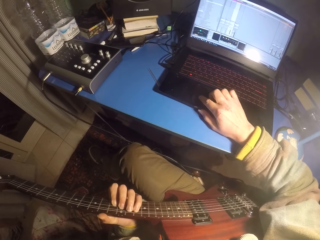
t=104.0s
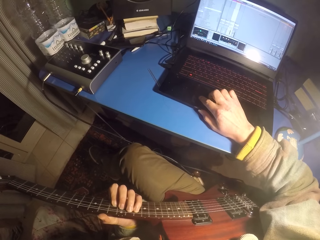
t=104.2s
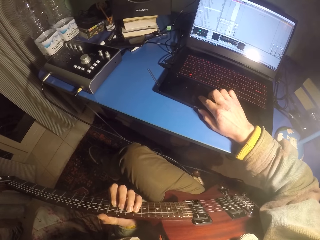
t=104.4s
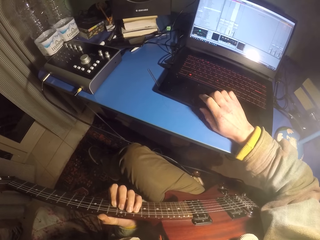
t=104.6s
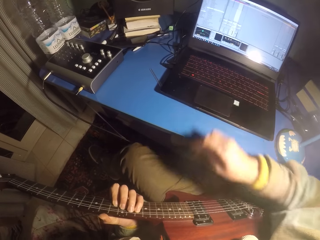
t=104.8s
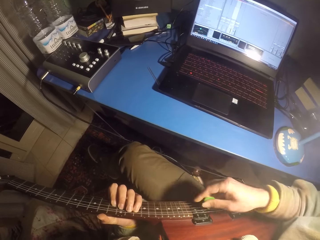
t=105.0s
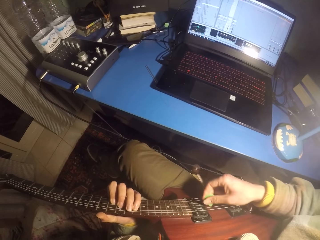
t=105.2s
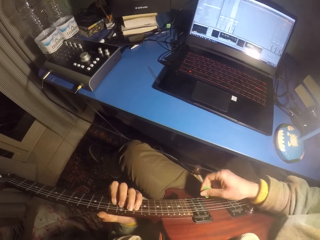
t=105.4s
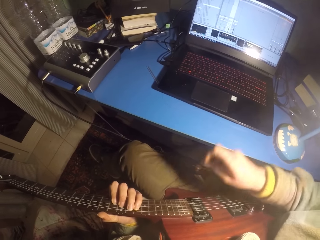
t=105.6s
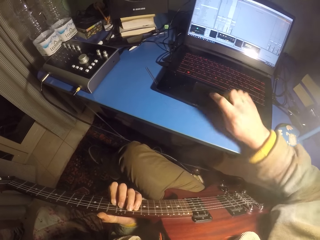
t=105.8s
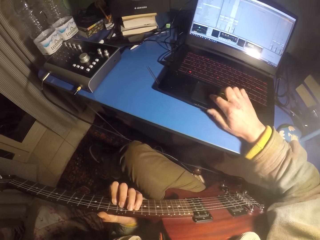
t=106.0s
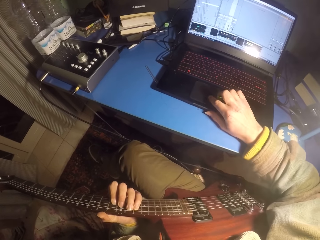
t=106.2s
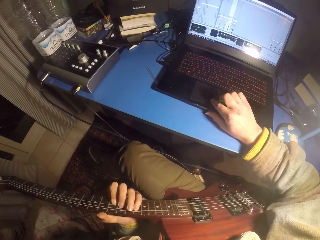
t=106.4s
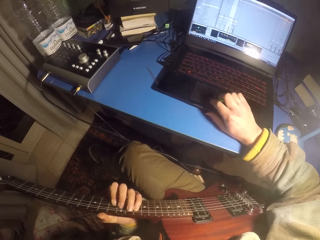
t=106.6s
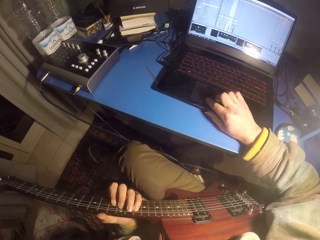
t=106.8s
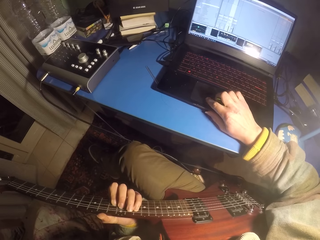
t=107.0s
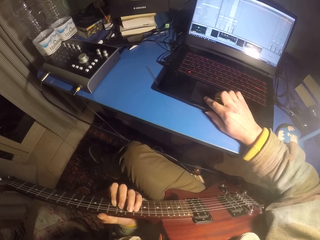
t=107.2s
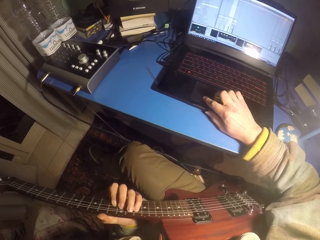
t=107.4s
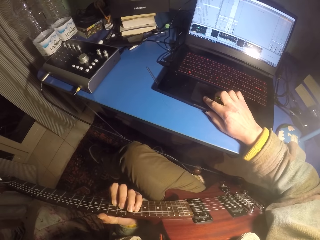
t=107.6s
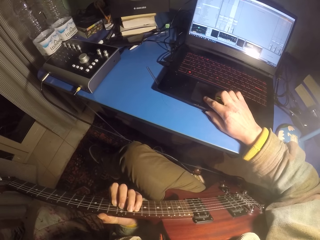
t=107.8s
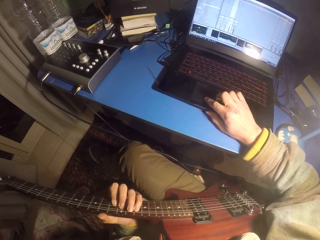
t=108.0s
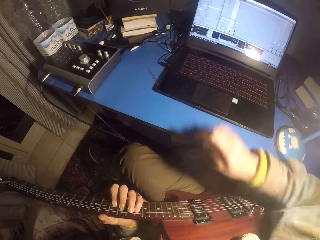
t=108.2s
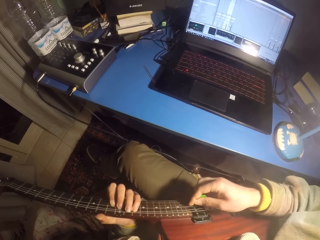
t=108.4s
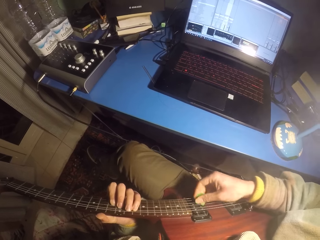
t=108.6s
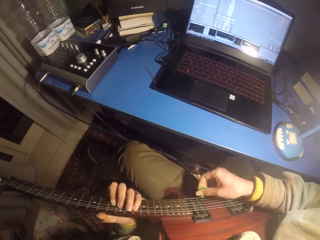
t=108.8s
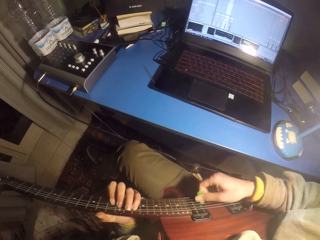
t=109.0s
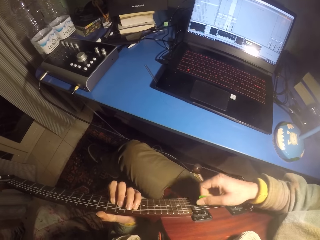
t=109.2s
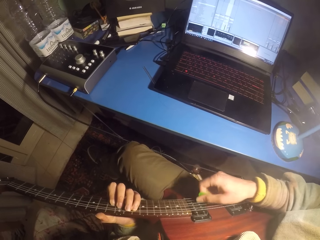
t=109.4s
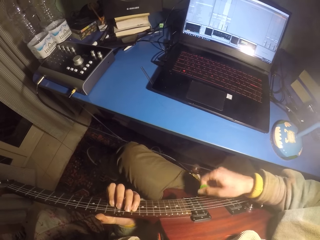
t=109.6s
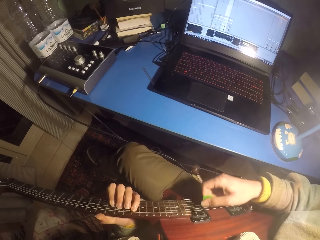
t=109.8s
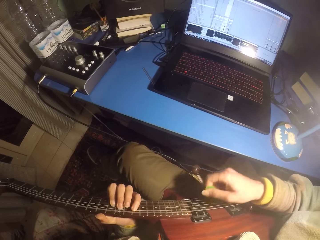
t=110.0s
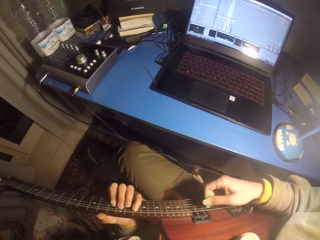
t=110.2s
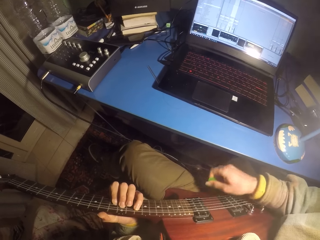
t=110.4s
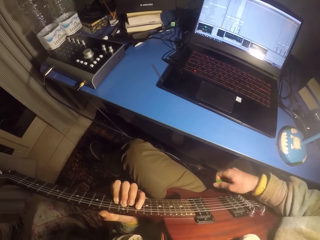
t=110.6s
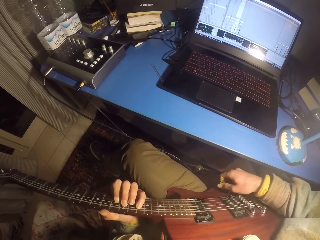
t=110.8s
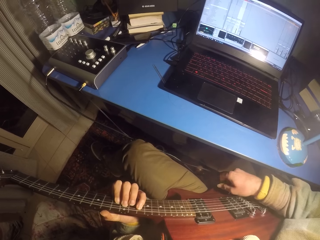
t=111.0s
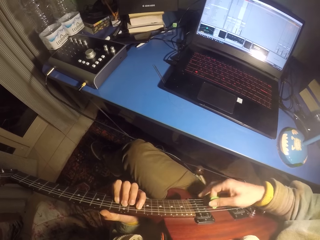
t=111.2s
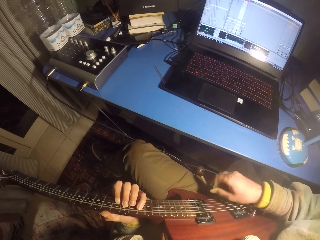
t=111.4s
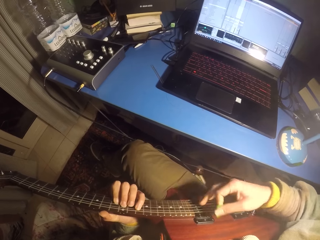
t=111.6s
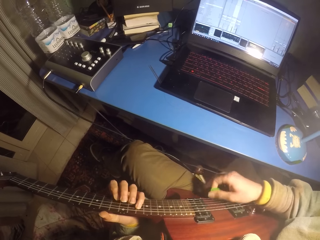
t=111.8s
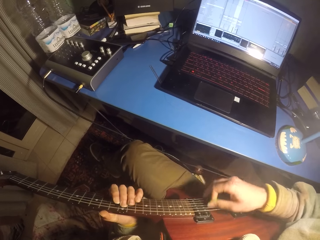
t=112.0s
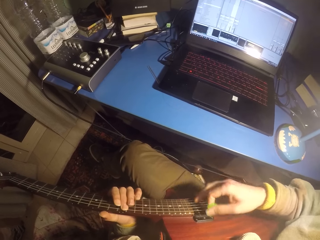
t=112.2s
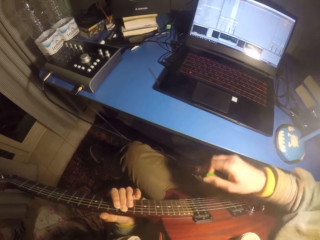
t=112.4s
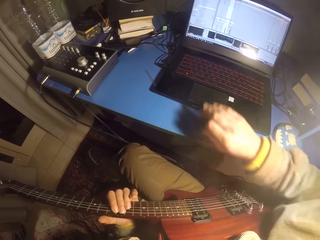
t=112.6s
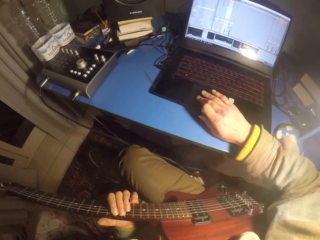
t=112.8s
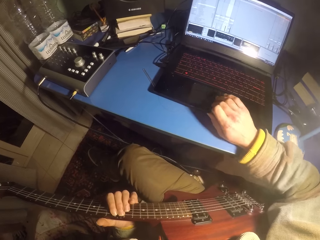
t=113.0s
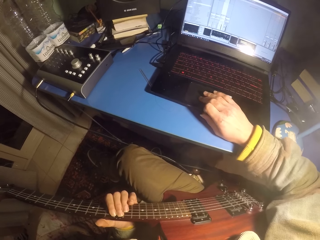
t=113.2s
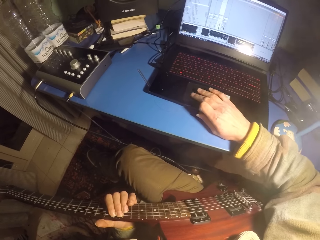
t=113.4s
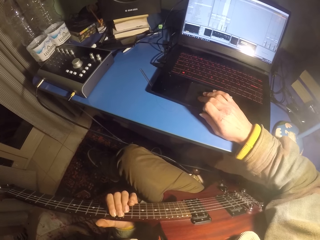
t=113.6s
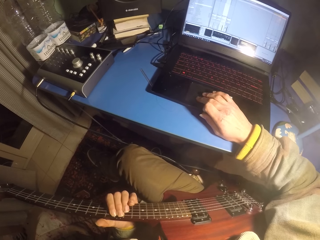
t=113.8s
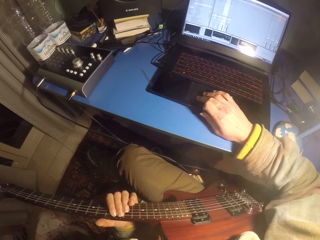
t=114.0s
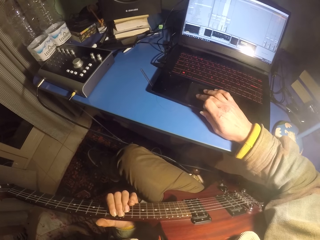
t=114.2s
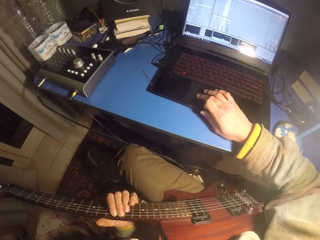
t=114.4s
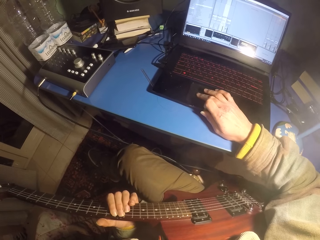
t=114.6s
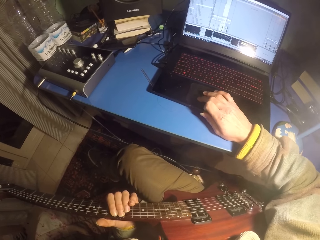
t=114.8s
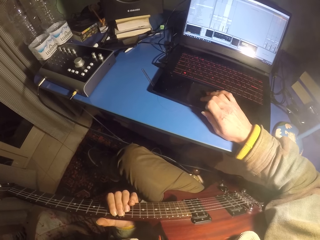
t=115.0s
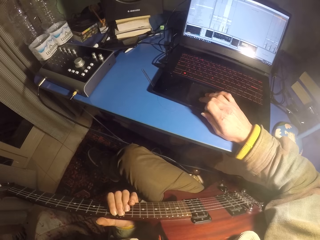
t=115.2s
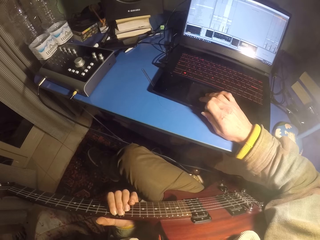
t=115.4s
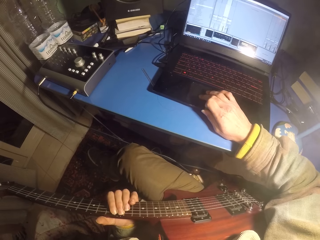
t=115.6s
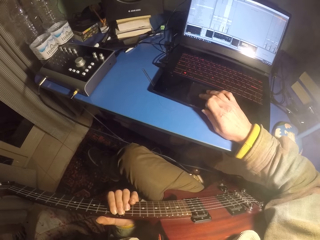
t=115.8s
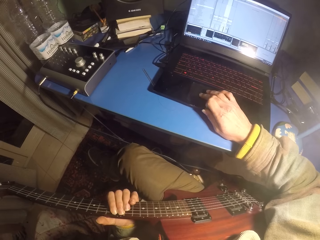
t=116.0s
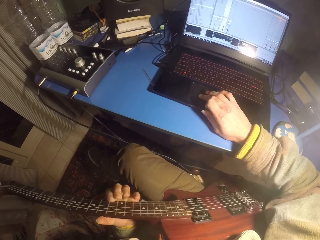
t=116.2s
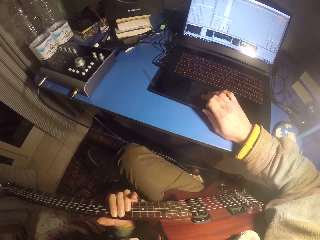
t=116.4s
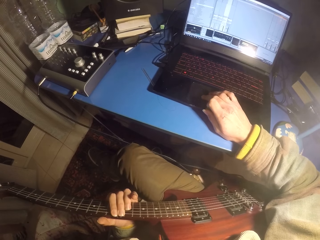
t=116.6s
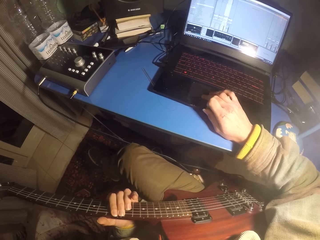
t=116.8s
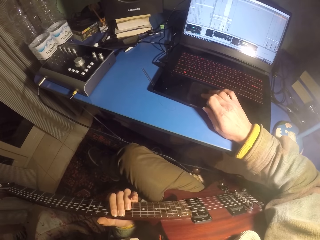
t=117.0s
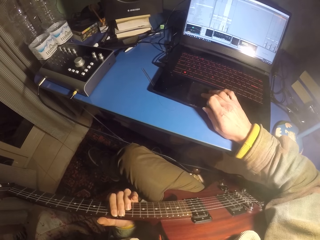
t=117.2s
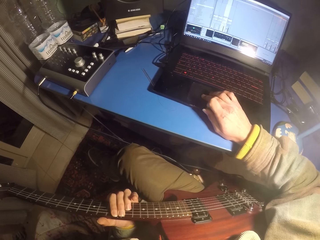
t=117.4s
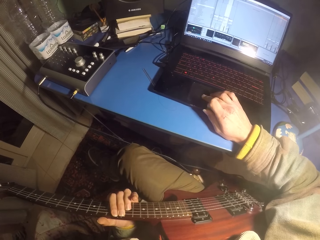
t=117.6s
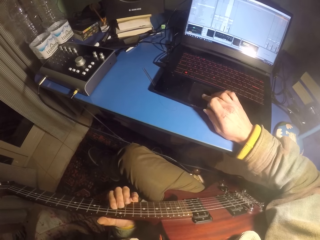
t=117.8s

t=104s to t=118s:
The camera wearer plays the guitar and scrolls the computer mouse. They play the guitar. They use the laptop and scroll the computer mouse.

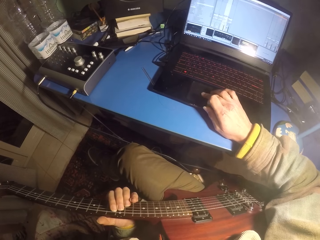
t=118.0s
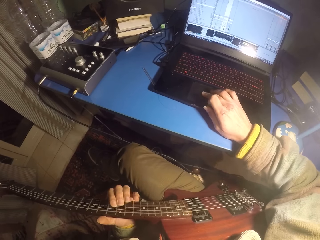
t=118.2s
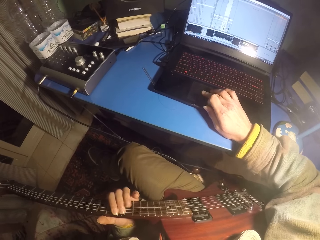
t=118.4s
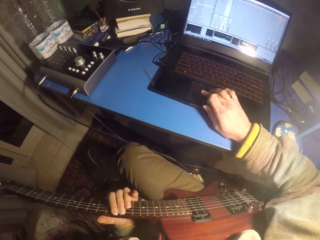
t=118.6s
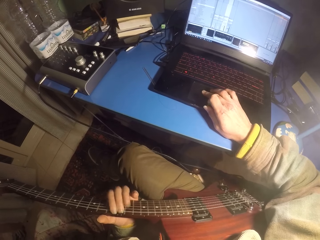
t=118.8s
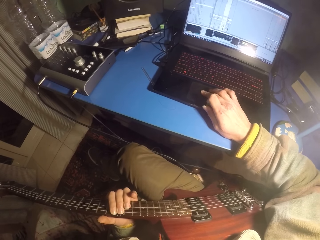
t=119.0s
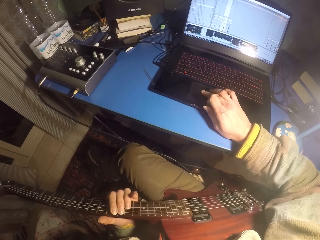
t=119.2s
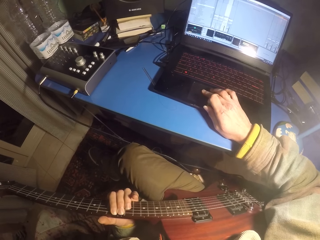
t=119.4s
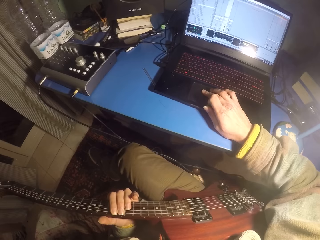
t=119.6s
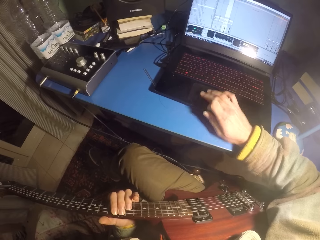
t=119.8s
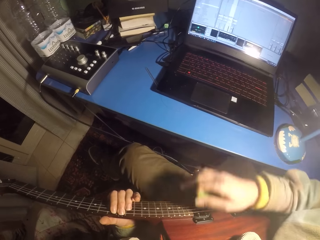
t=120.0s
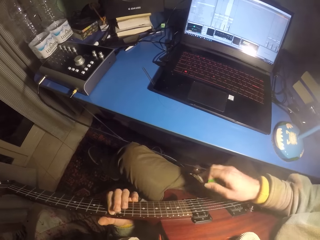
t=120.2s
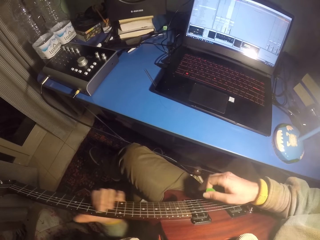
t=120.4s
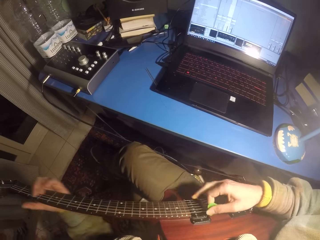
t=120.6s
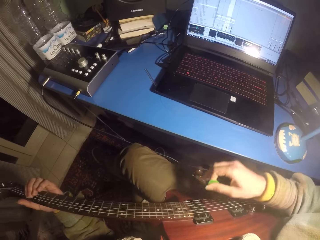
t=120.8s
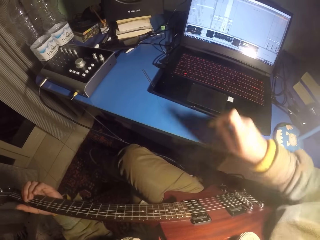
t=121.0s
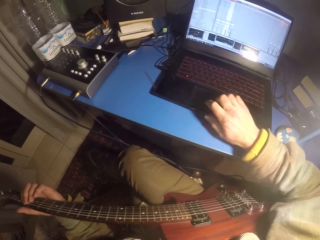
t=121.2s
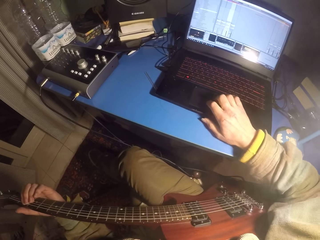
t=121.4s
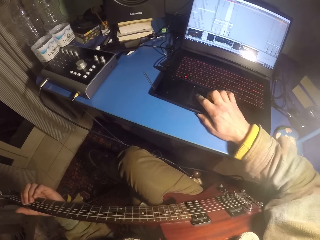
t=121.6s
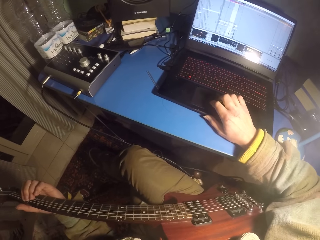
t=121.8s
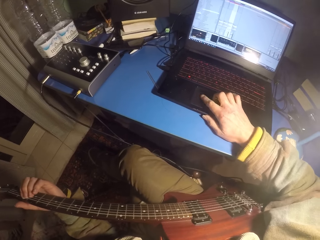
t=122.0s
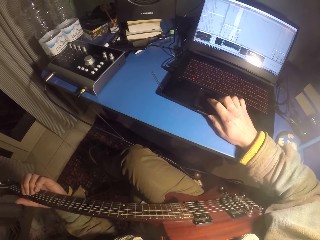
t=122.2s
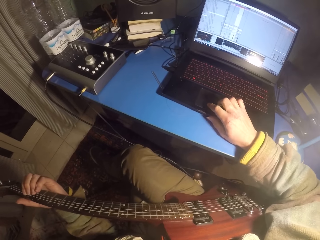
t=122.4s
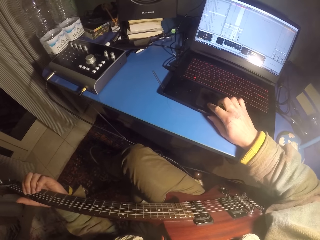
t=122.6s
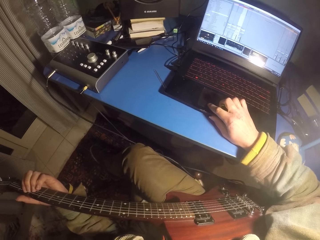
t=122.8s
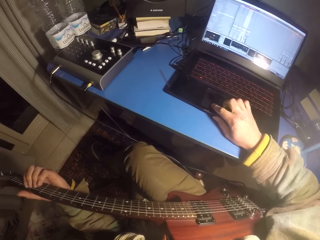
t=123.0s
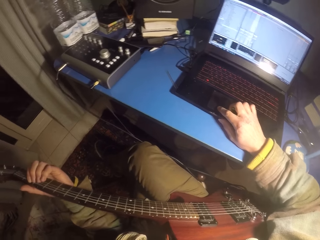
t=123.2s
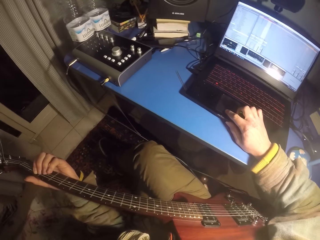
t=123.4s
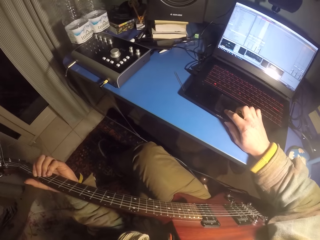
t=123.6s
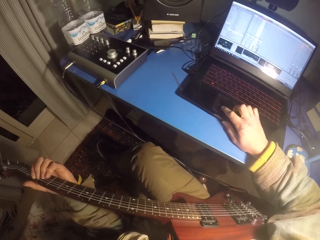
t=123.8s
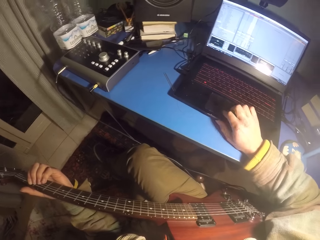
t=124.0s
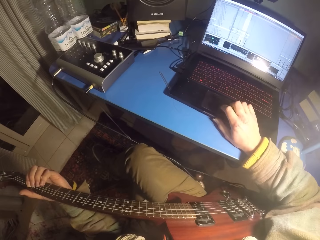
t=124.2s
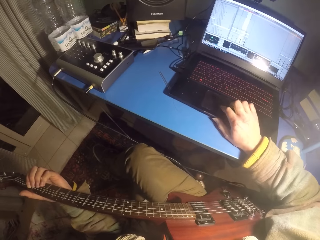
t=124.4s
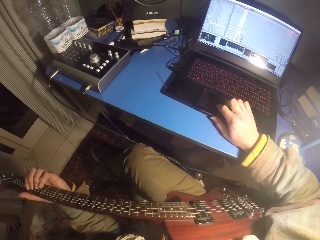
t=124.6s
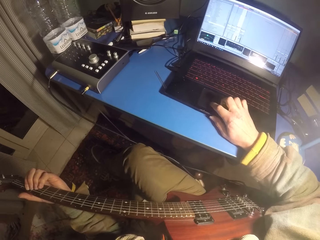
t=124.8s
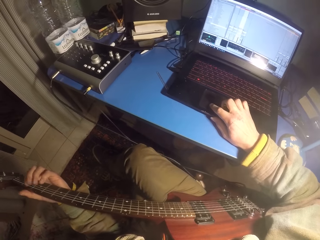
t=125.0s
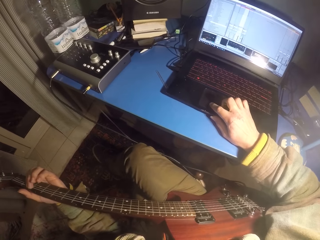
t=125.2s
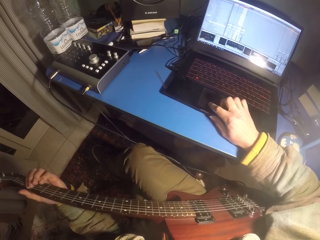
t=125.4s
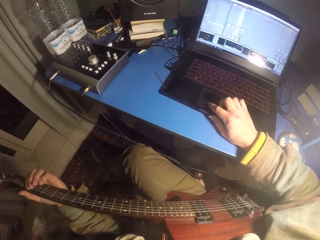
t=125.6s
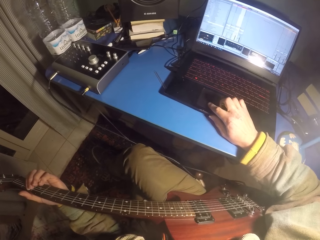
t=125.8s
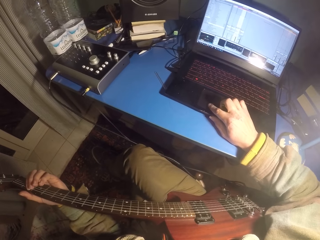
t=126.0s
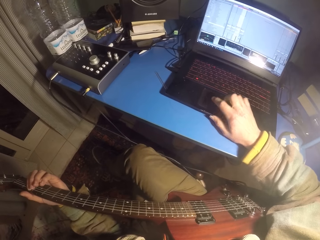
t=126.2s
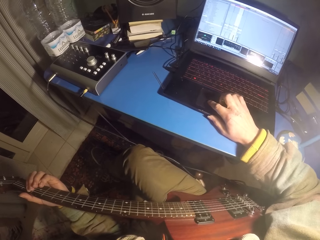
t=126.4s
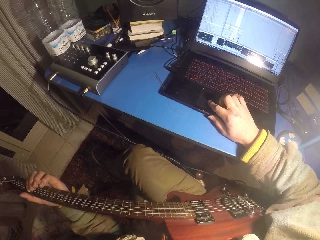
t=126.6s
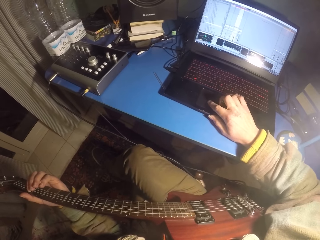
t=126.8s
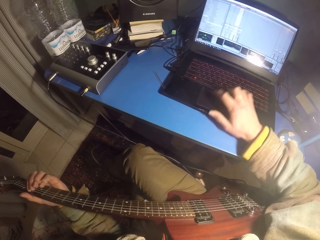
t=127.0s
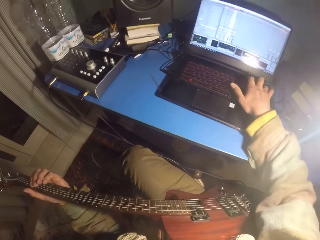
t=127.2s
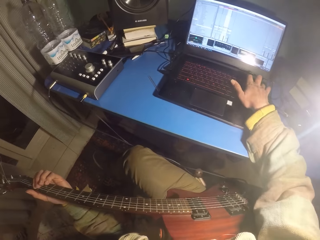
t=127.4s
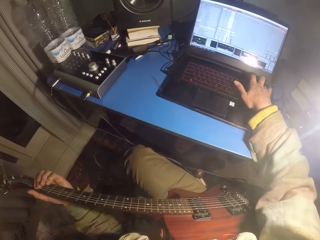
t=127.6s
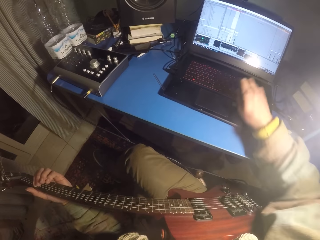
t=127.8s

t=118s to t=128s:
The camera wearer plays the guitar. They use the laptop and scroll the computer mouse.
